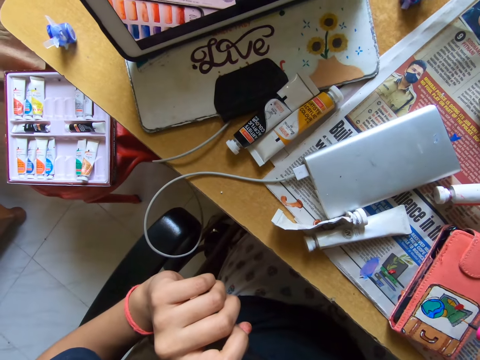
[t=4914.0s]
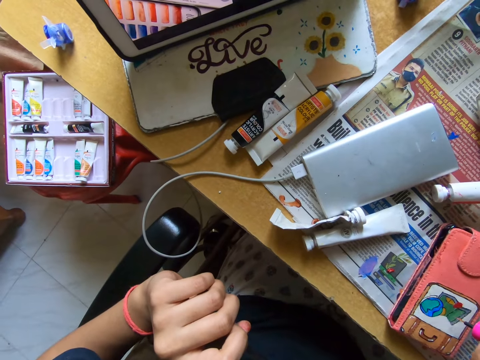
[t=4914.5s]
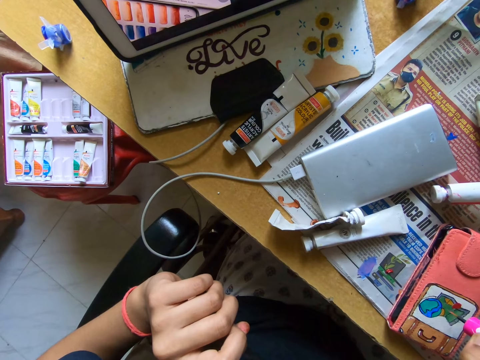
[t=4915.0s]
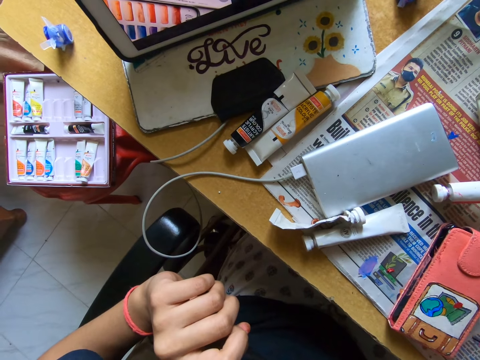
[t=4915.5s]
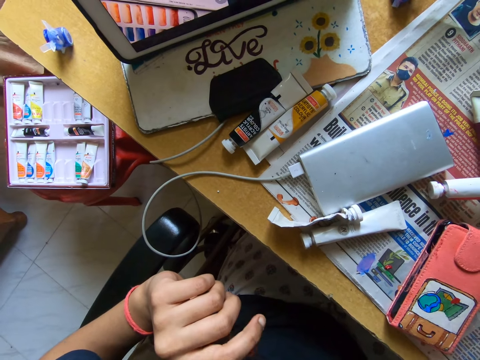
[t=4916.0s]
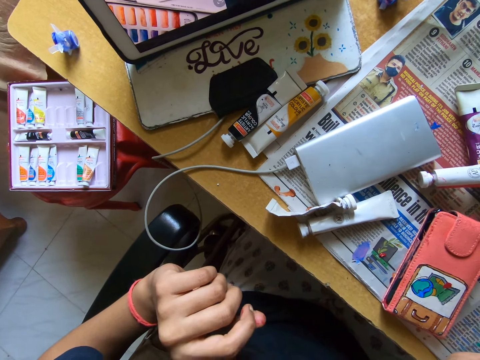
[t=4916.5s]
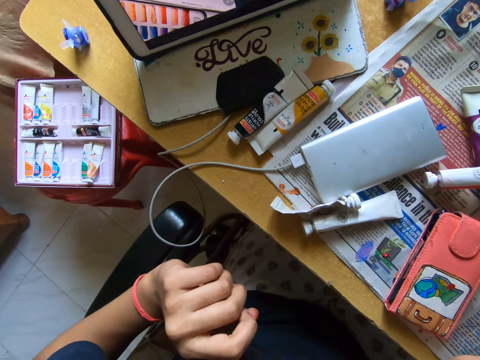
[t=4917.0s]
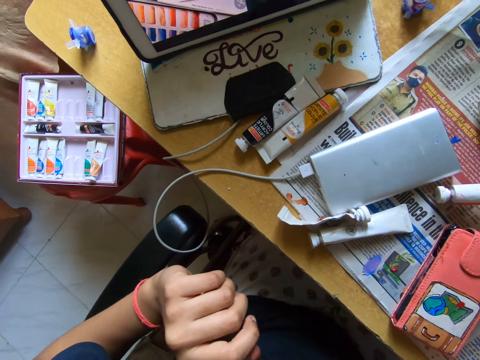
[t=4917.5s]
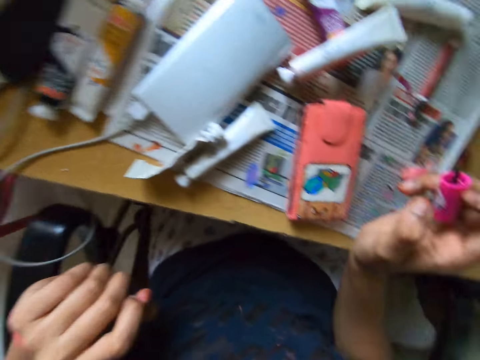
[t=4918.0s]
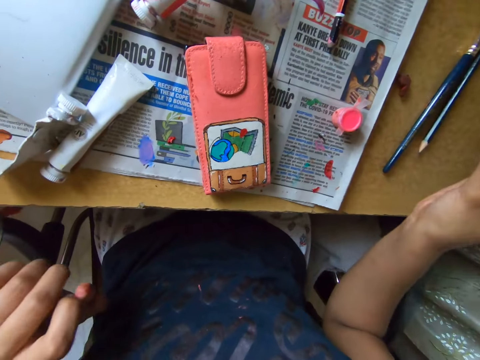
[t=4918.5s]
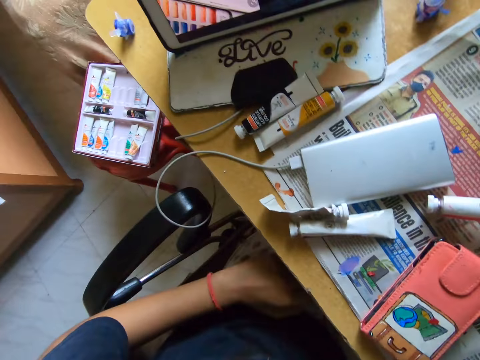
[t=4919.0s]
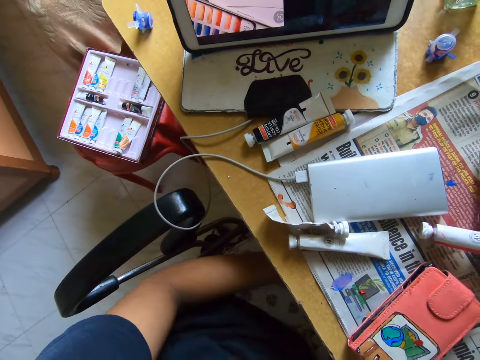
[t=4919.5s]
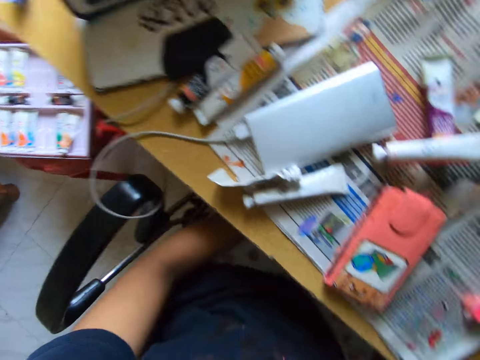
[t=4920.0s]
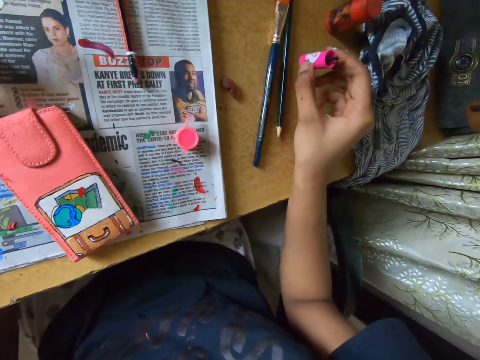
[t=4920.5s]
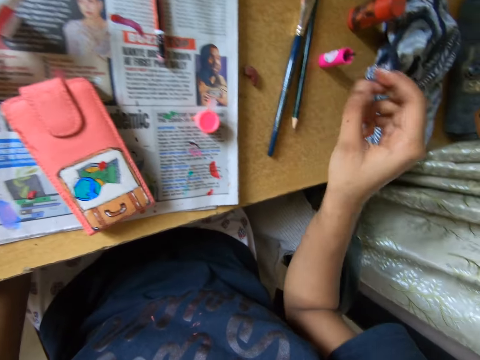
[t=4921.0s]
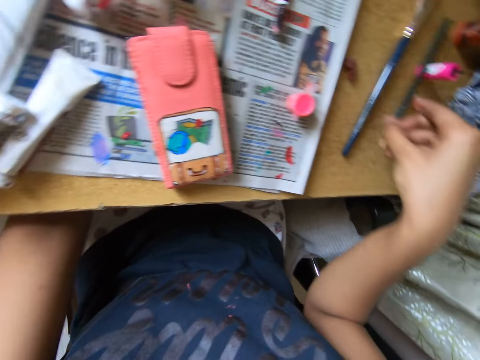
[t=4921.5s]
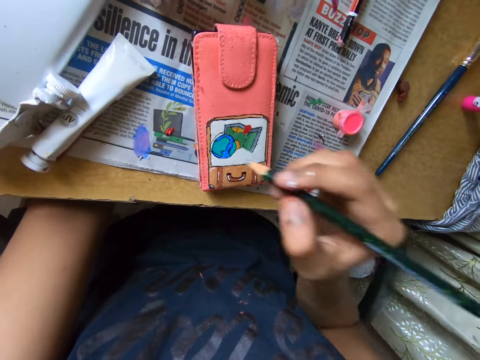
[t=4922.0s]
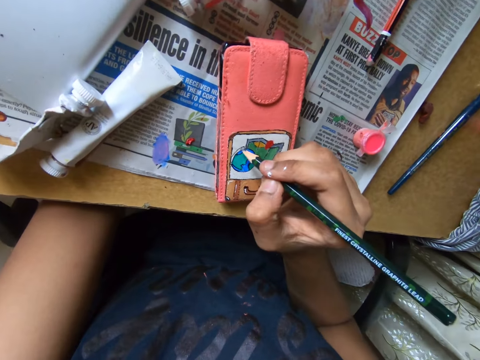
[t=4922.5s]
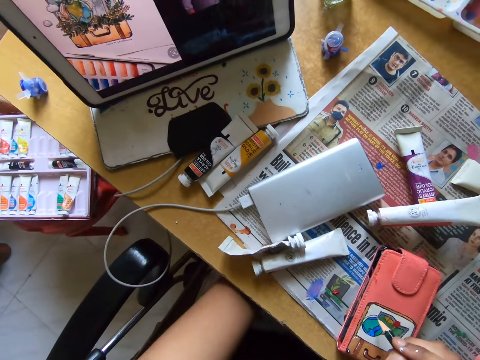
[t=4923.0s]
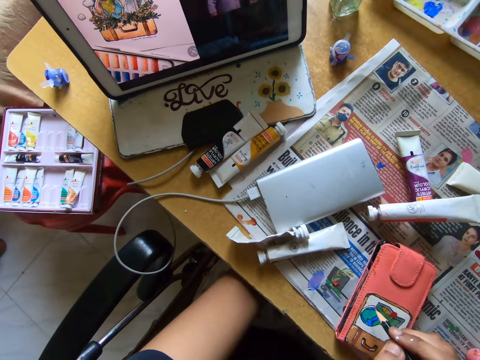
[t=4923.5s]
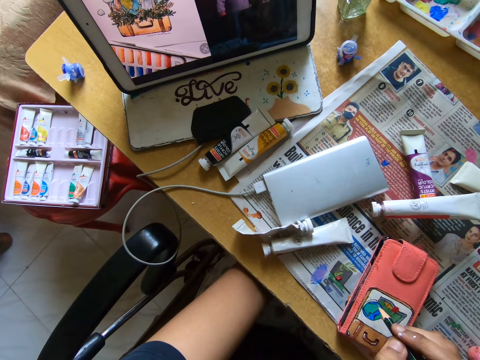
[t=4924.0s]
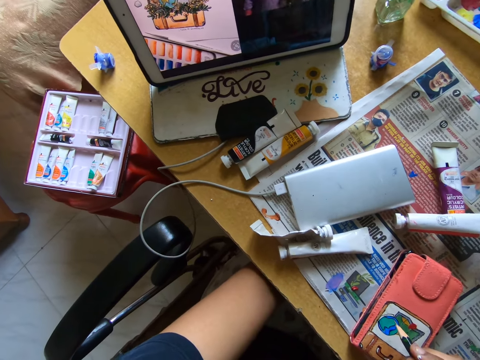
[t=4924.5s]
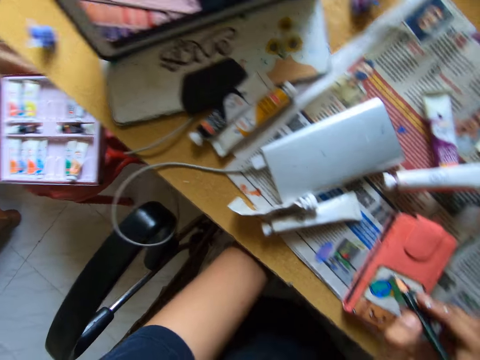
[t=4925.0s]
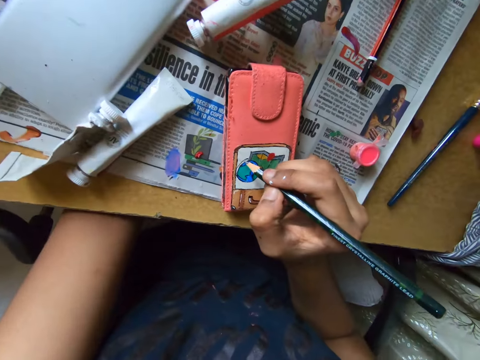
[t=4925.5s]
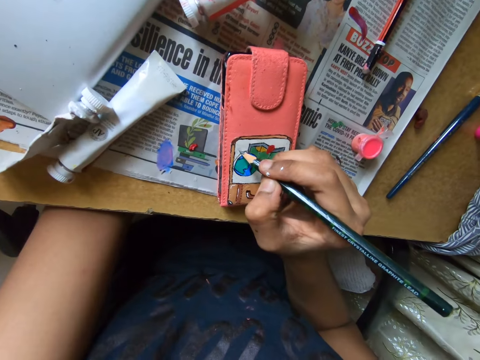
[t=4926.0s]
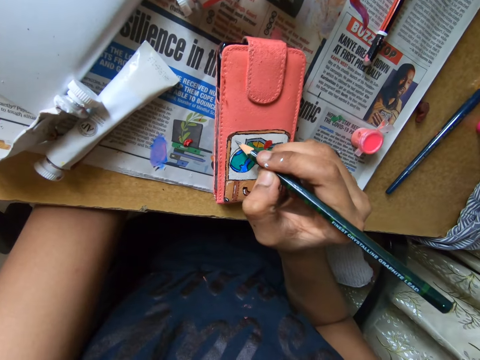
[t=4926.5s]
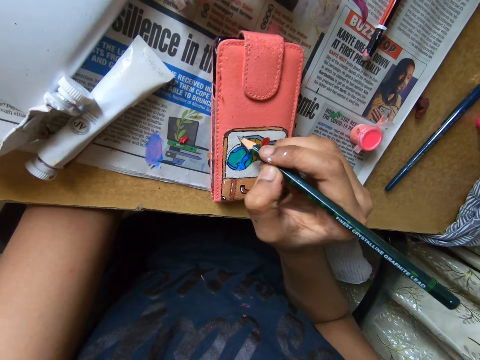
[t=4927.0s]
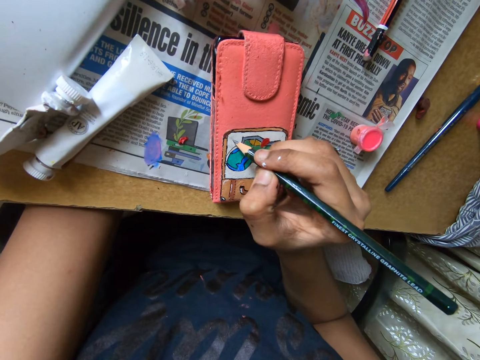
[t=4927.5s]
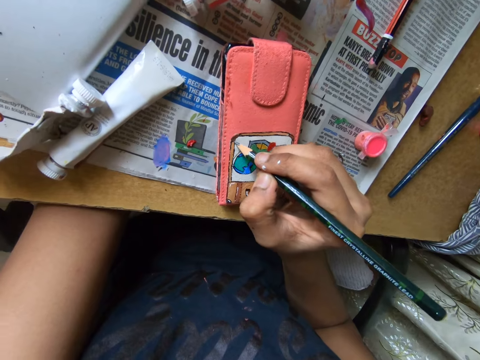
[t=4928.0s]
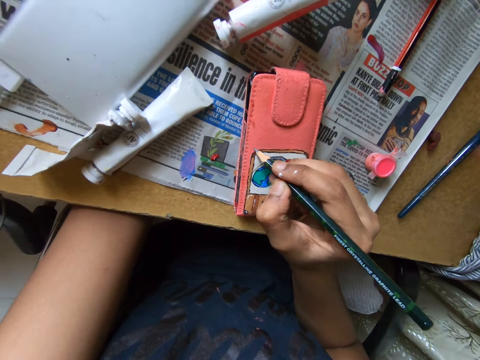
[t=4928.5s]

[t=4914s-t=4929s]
The camera wearer drops the paint brush on the table with her right hand. She picks up a pencil on the table with her right hand. She traces on the phone case with the pencil in her right hand. She looks at the screen. She draws a picture with the pencil.

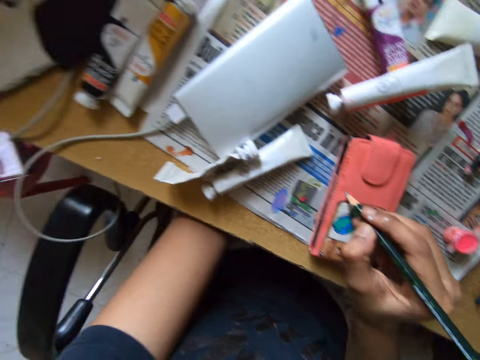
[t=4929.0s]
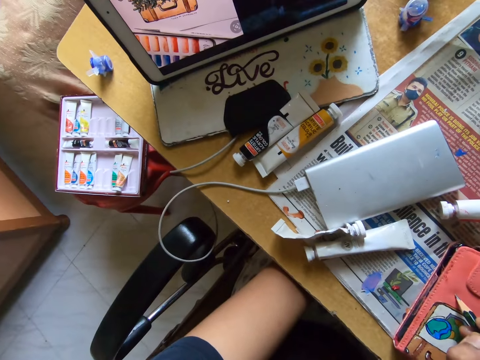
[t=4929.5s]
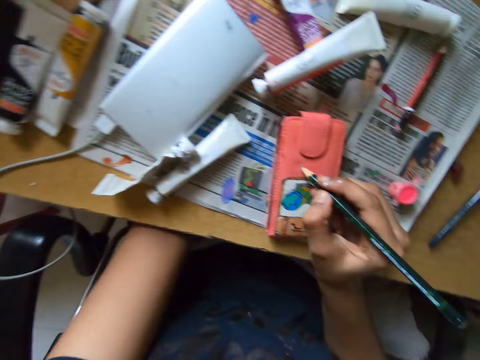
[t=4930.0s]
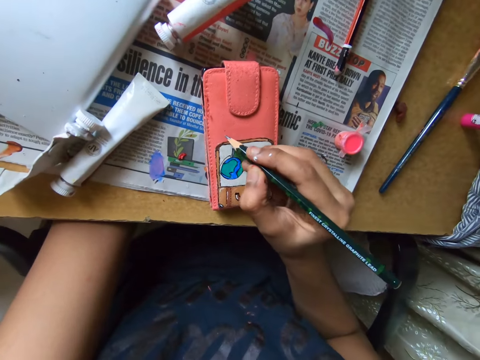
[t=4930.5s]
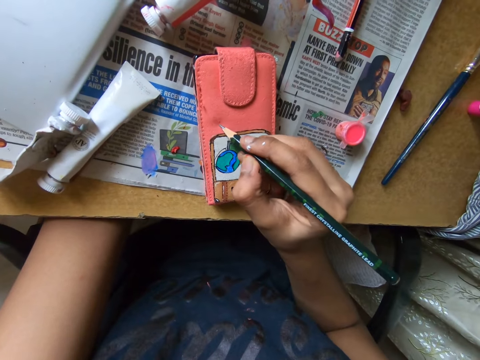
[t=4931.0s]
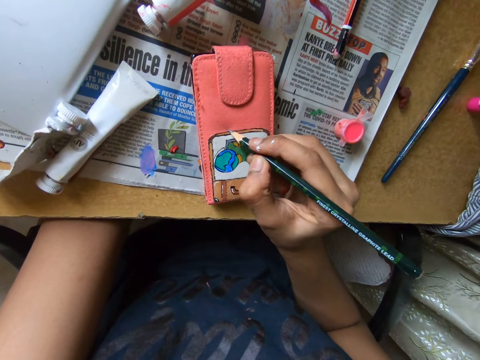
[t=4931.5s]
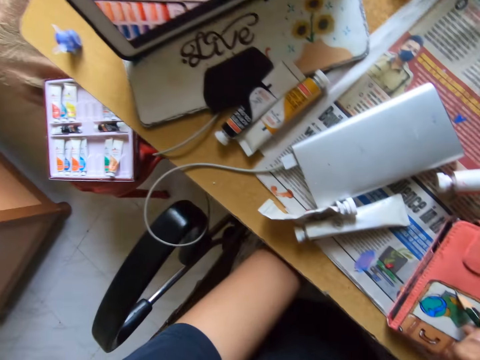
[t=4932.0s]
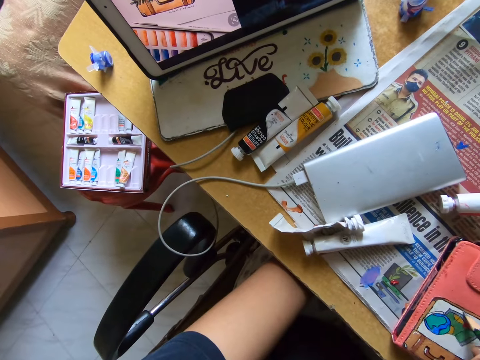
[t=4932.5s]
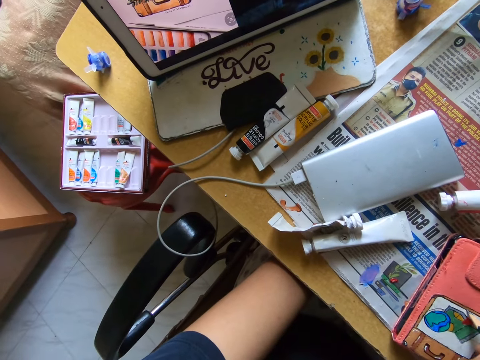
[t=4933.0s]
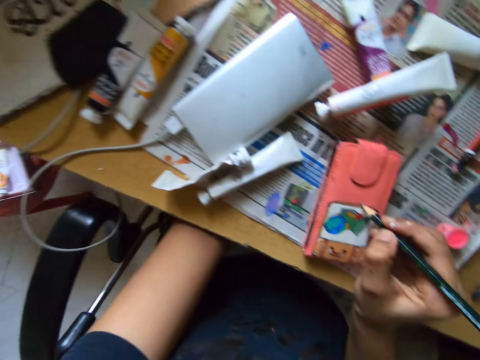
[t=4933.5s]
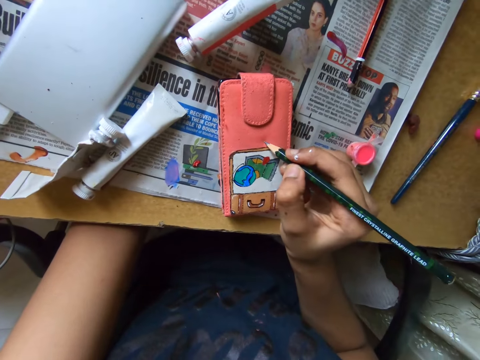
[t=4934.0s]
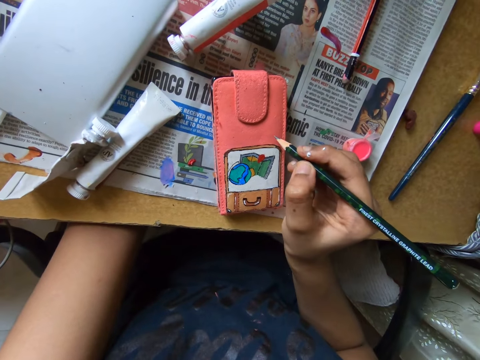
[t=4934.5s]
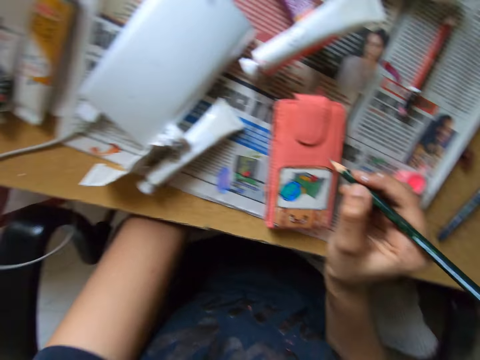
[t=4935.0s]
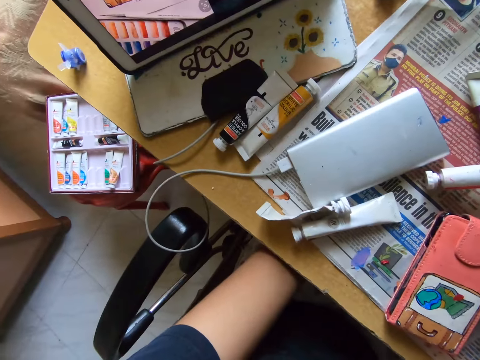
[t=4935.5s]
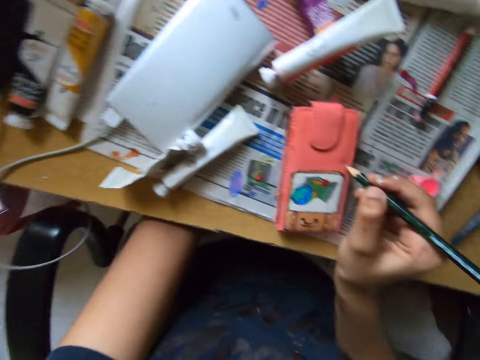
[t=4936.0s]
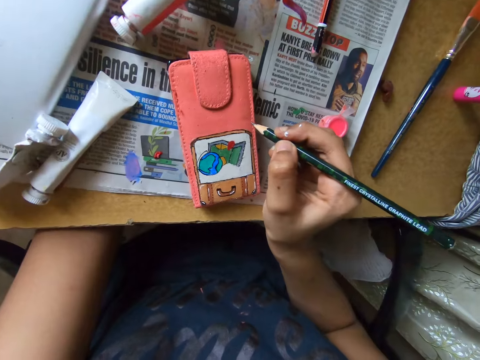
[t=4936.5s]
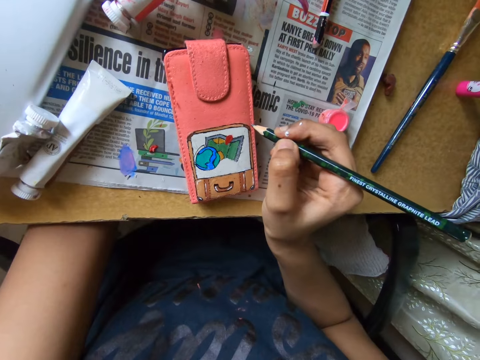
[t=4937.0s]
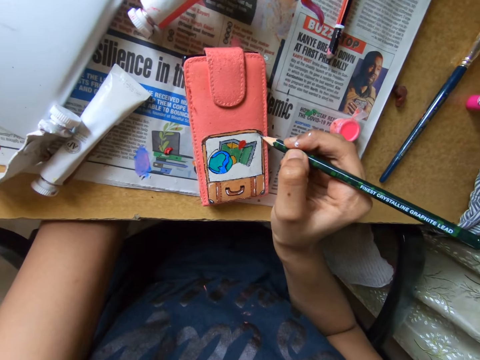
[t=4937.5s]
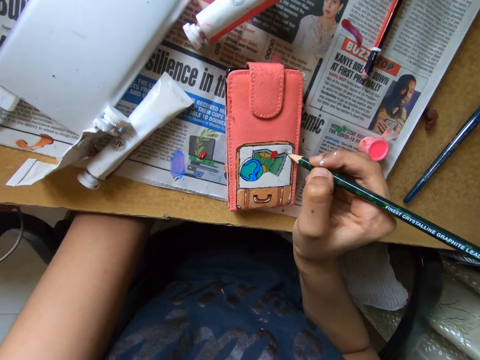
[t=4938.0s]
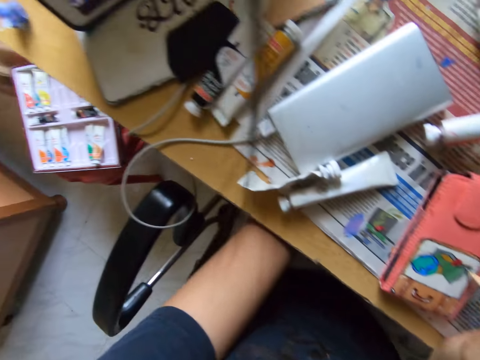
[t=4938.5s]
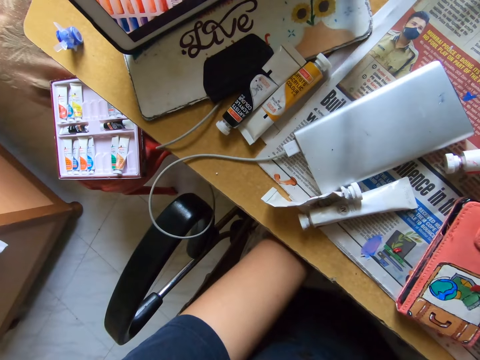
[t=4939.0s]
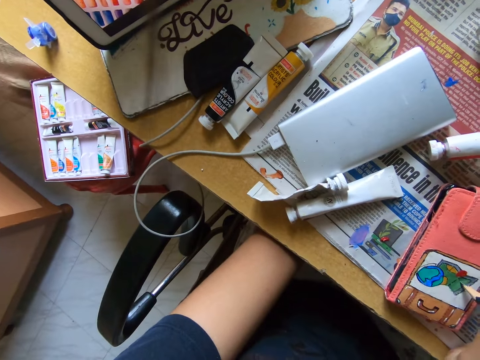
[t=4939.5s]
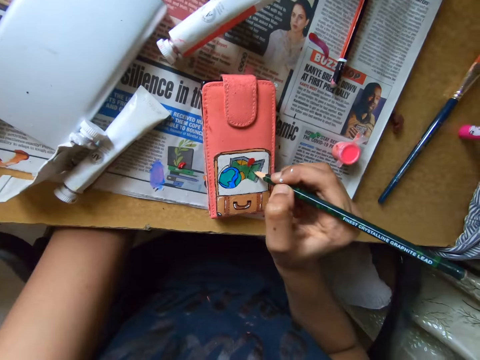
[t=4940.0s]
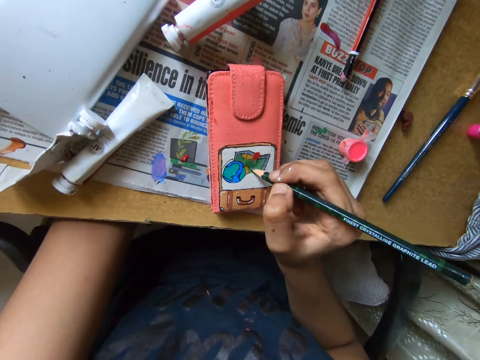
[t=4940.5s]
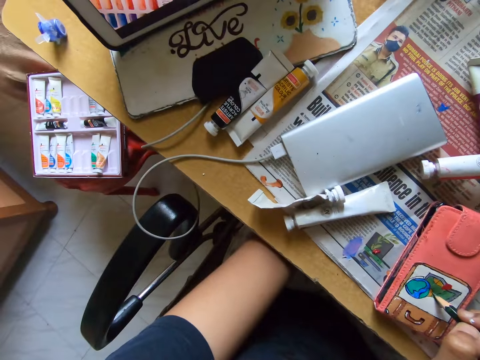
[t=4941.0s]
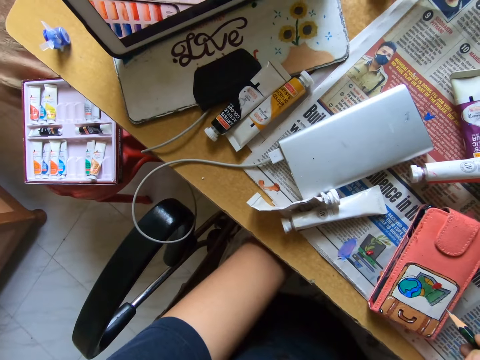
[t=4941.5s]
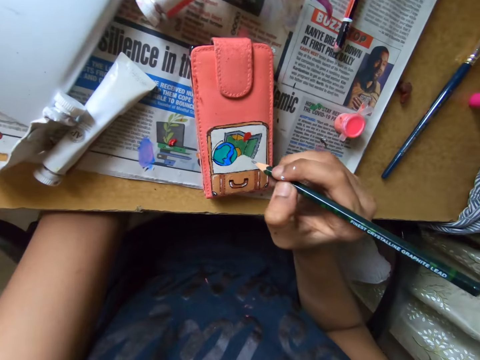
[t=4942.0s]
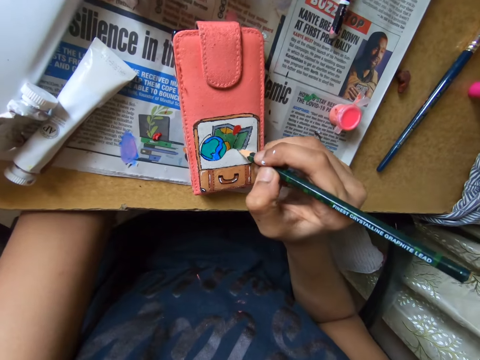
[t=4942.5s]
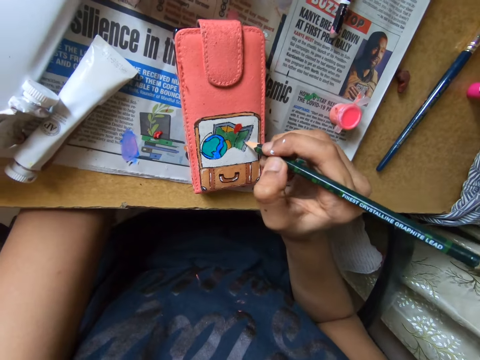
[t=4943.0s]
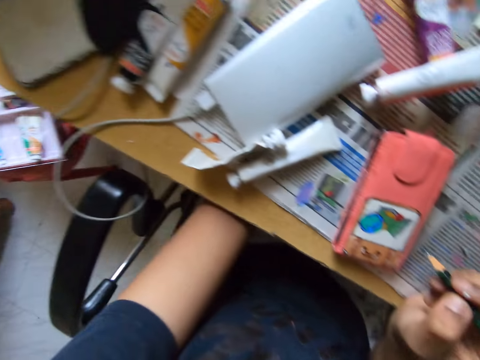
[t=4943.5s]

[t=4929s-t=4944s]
The camera wearer looks at the screen. They draw a picture with a pencil. They look at the screen. They draw a picture with the pencil. They look at the screen. They draw a picture with the pencil. They look at the screen. They draw a picture with the pencil. They look at the screen. They draw a picture with the pencil.
